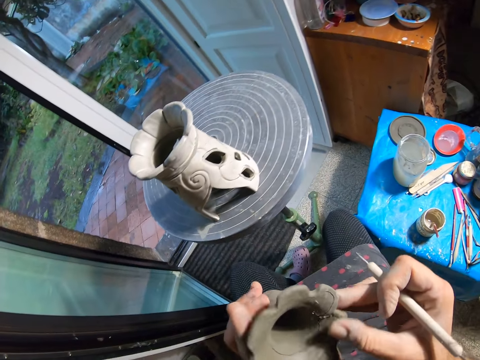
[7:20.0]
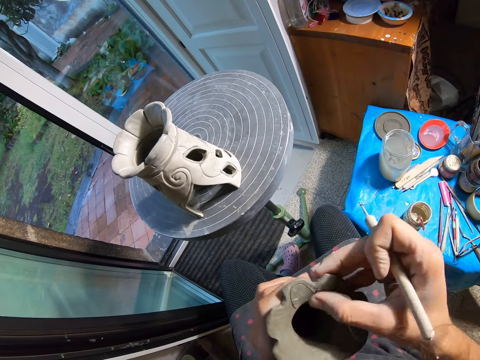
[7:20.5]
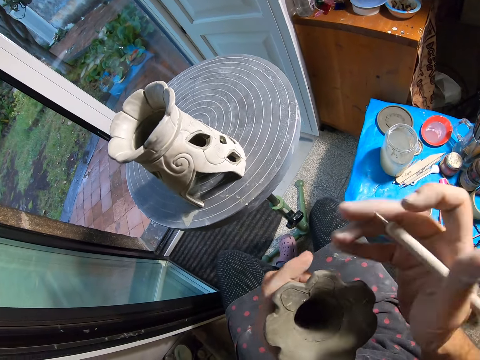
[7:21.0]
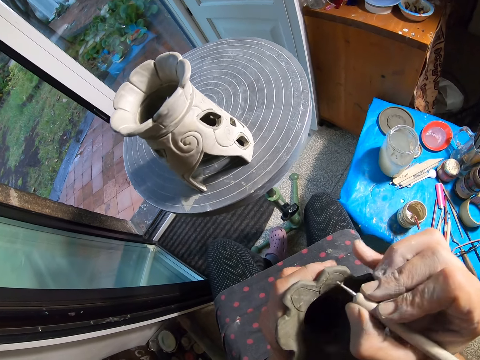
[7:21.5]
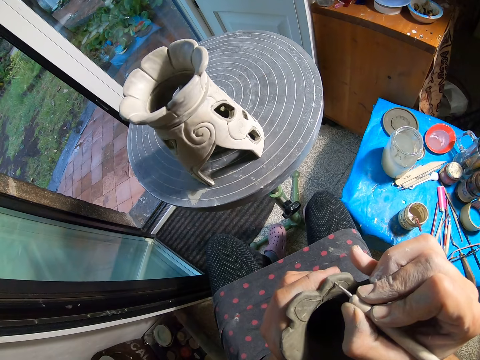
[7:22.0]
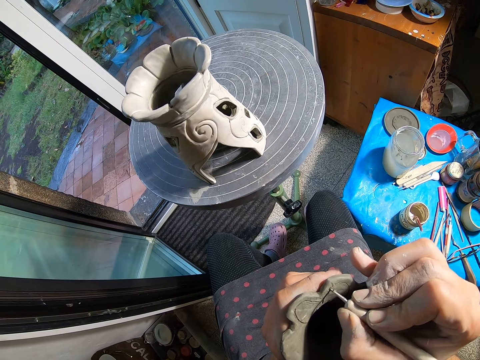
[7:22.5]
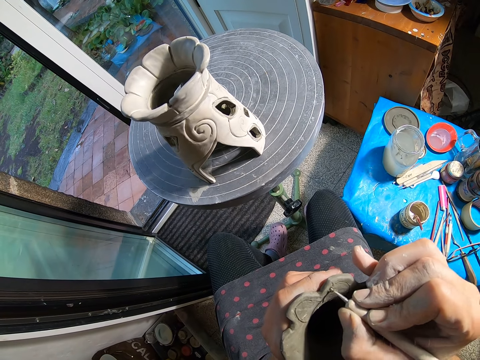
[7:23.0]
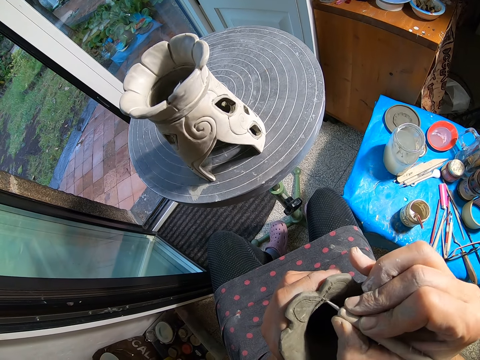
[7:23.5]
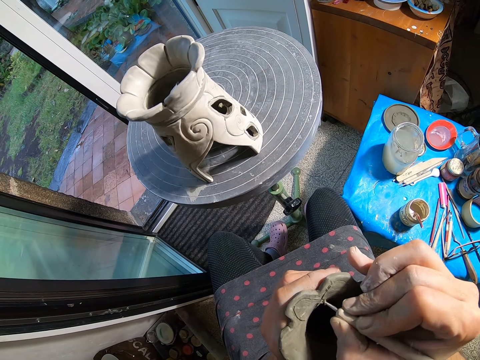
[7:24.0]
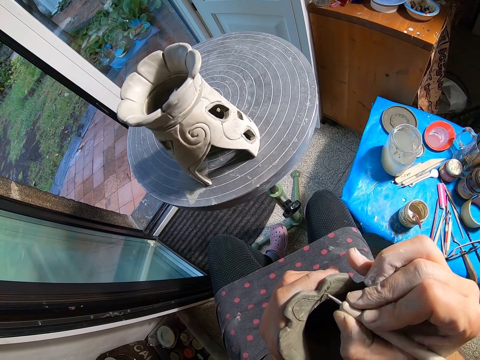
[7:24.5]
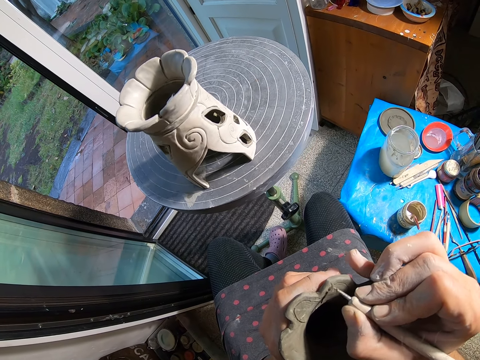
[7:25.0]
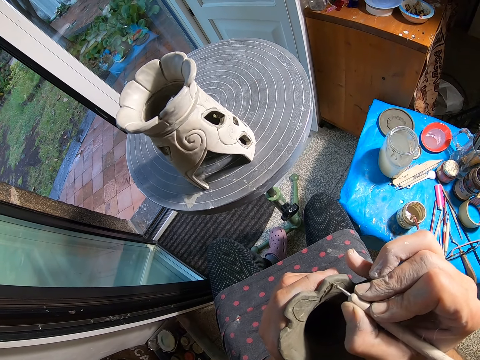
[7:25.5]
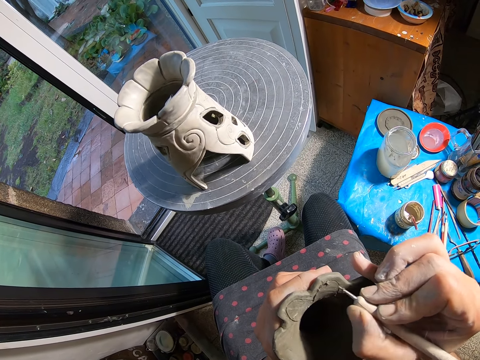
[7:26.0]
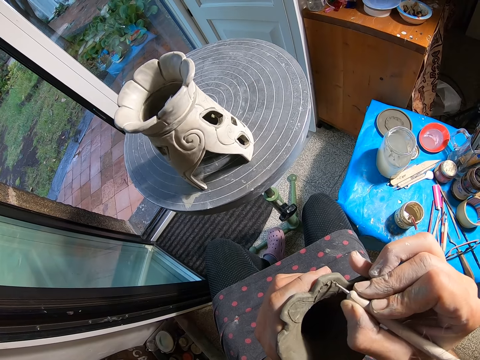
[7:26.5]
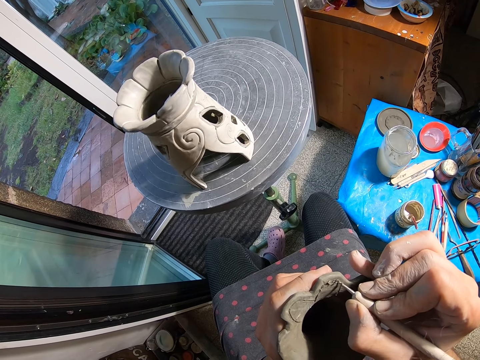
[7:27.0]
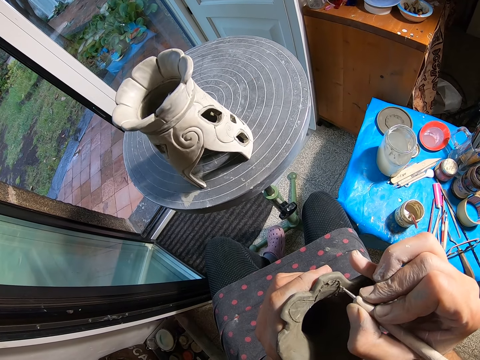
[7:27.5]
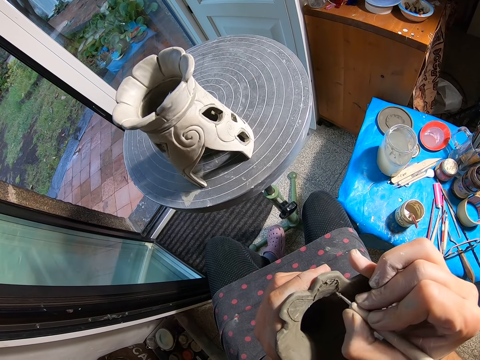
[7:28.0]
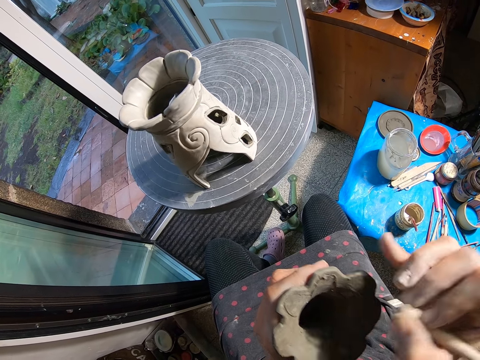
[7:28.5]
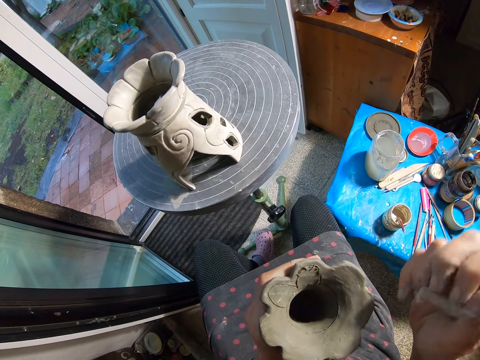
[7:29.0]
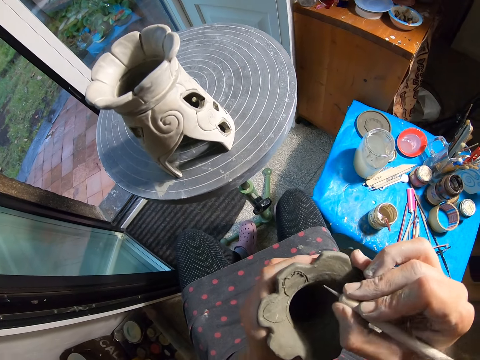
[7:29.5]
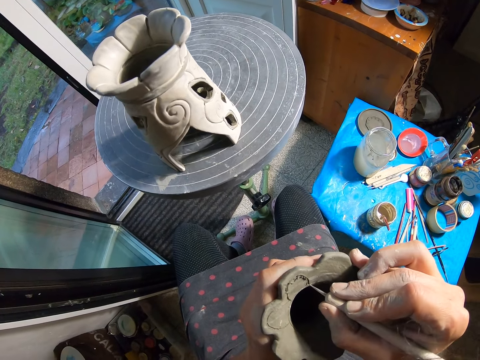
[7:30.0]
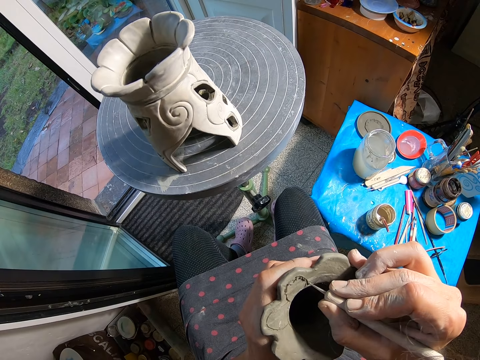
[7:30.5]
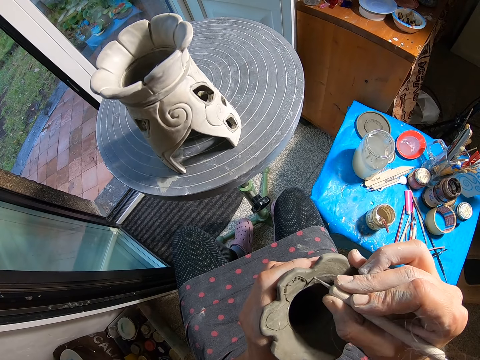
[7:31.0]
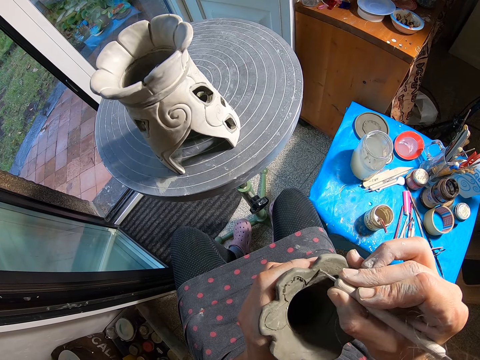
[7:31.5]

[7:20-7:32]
The camera wearer cleans the craft in her left hand with her right hand. She smoothens the pottery with her hand. She draws on the craft with the clay needle in her right hand. She removes clay particles from the clay needle with her right hand. She draws on the craft with the clay needle in her right hand.

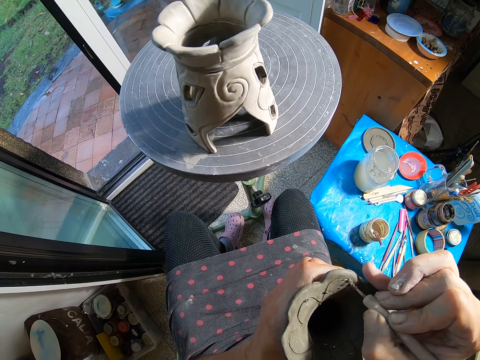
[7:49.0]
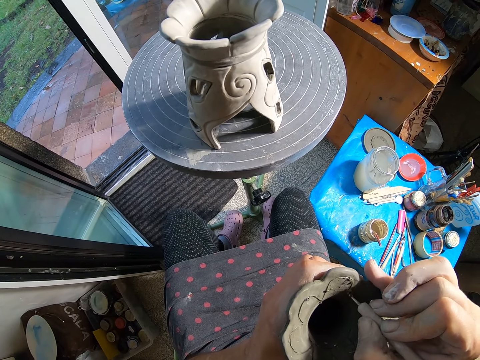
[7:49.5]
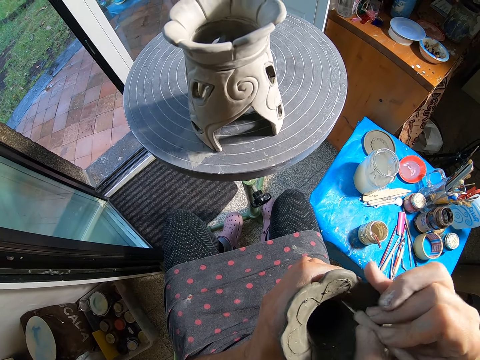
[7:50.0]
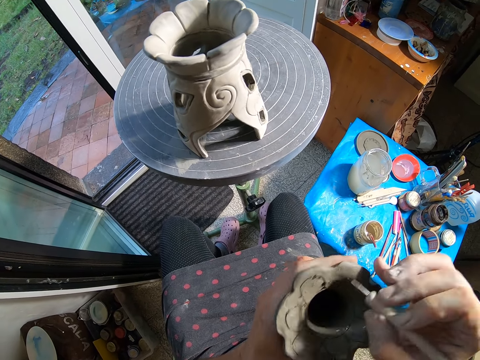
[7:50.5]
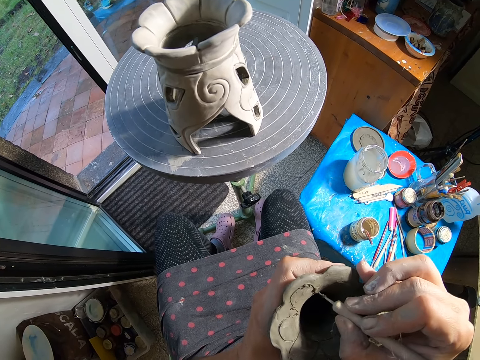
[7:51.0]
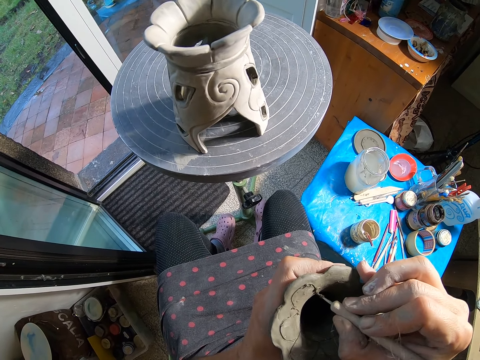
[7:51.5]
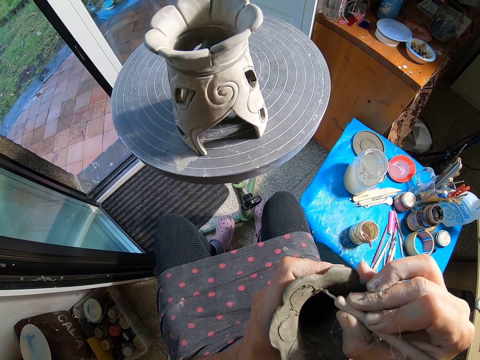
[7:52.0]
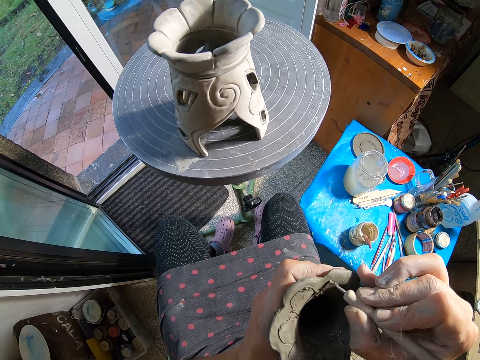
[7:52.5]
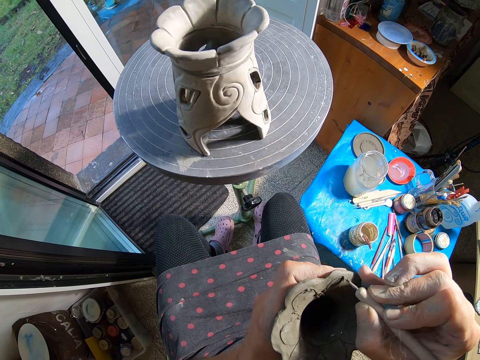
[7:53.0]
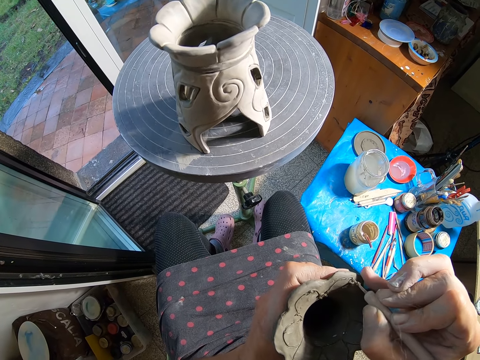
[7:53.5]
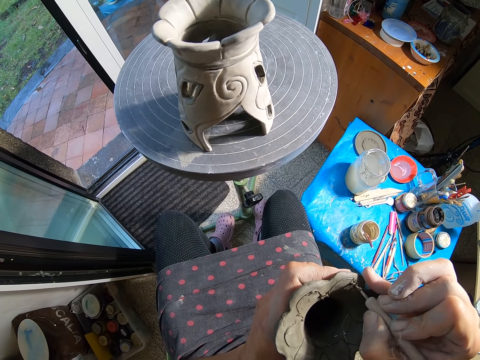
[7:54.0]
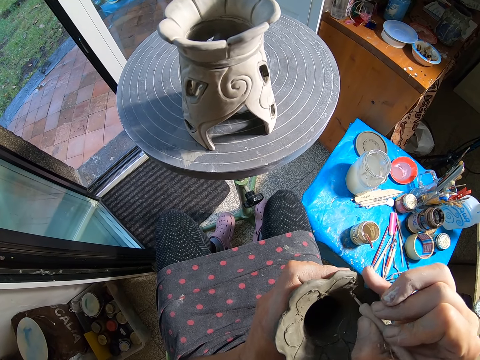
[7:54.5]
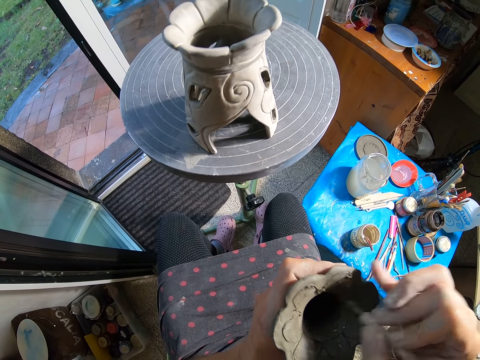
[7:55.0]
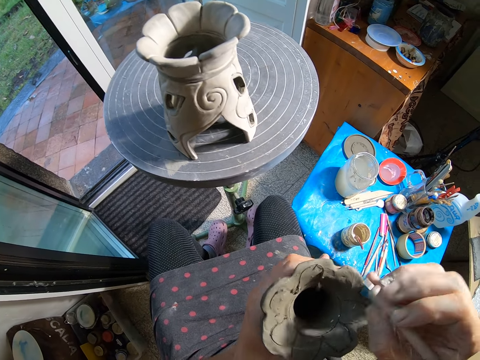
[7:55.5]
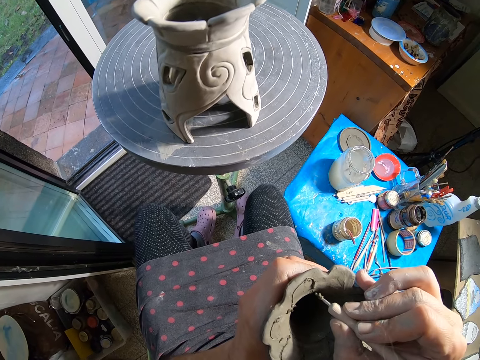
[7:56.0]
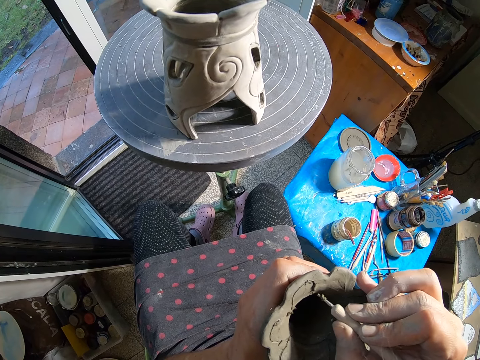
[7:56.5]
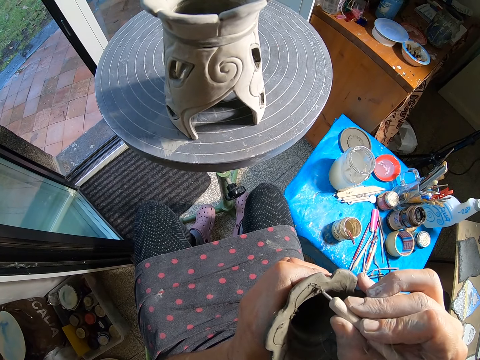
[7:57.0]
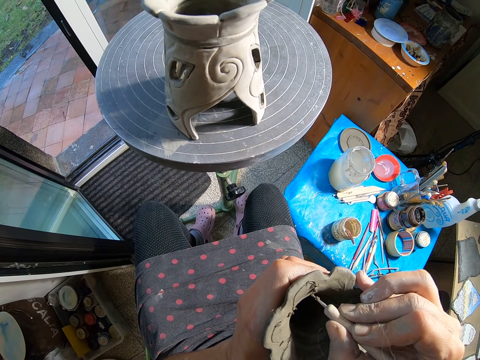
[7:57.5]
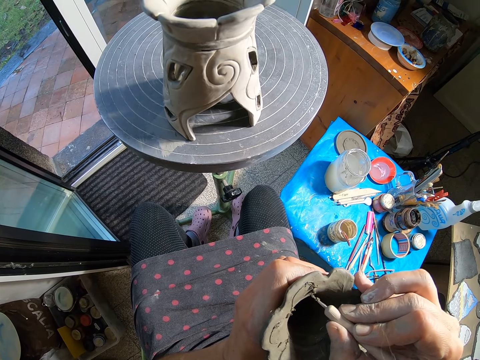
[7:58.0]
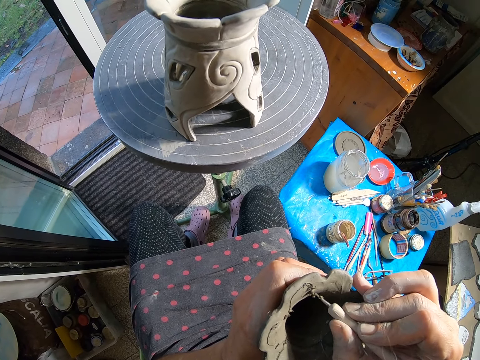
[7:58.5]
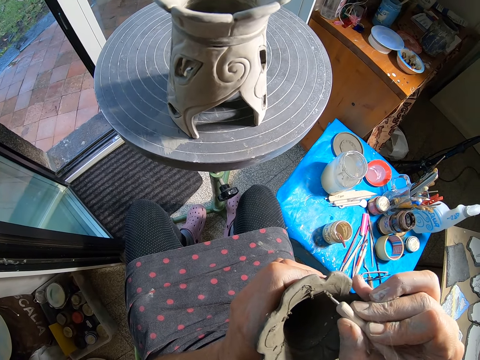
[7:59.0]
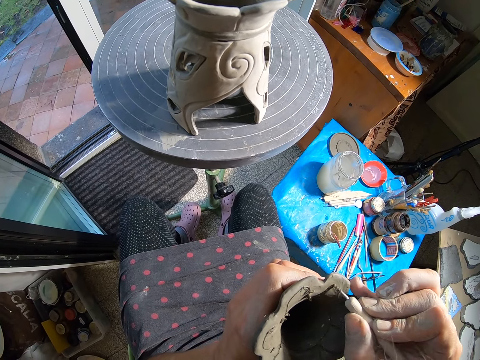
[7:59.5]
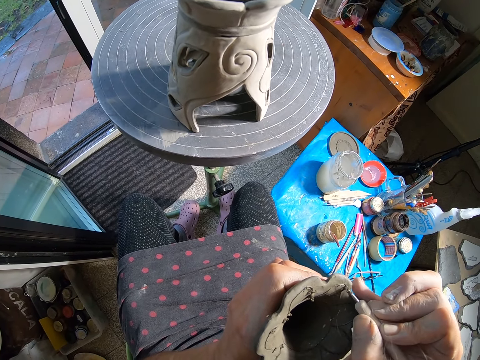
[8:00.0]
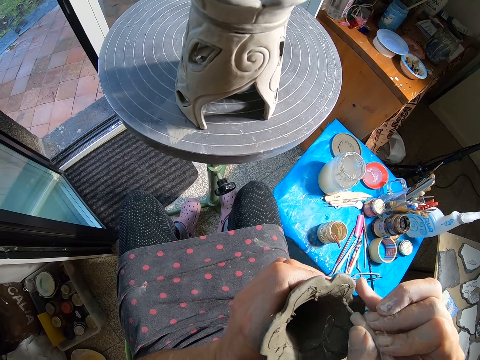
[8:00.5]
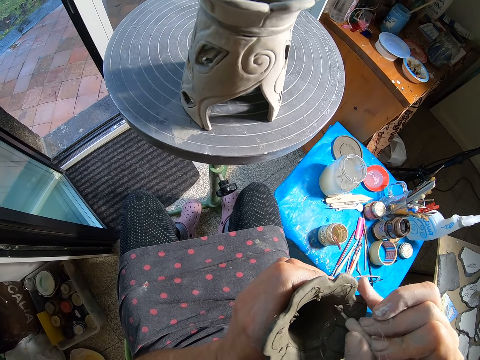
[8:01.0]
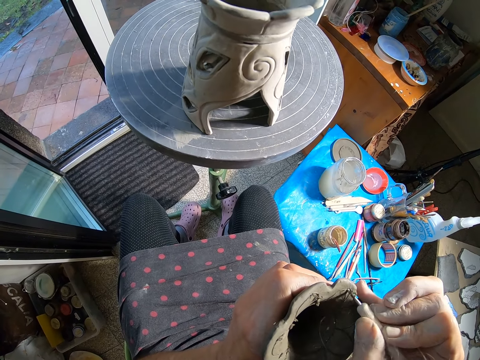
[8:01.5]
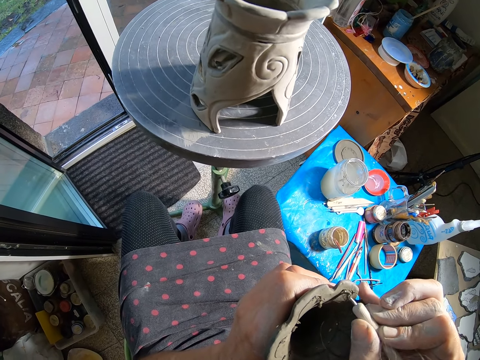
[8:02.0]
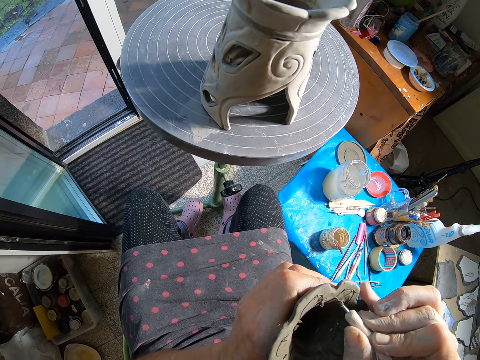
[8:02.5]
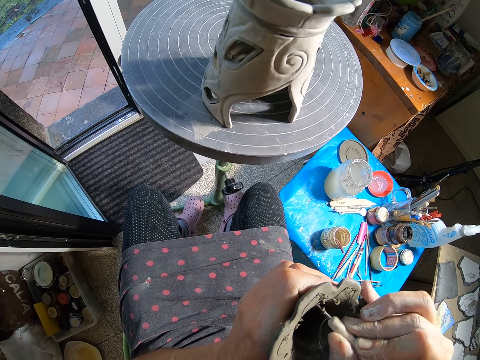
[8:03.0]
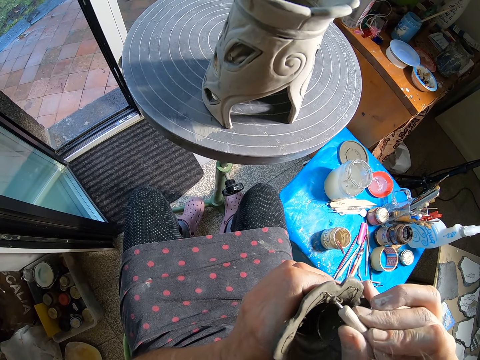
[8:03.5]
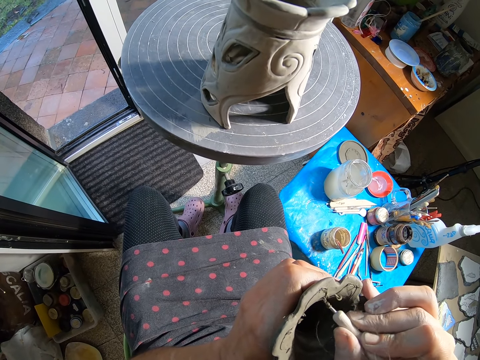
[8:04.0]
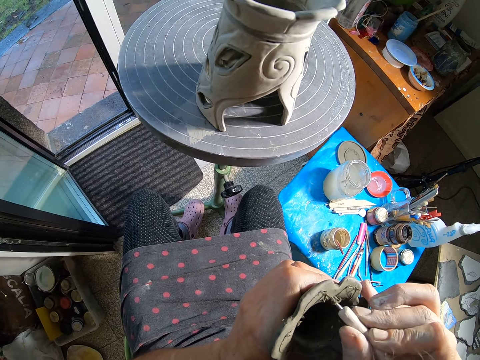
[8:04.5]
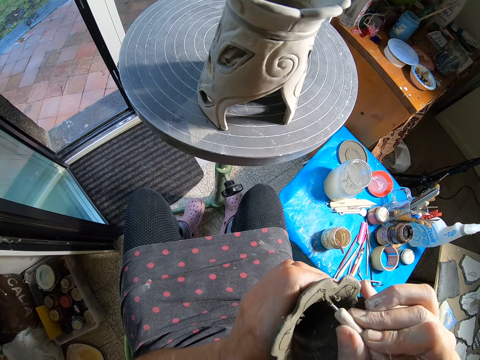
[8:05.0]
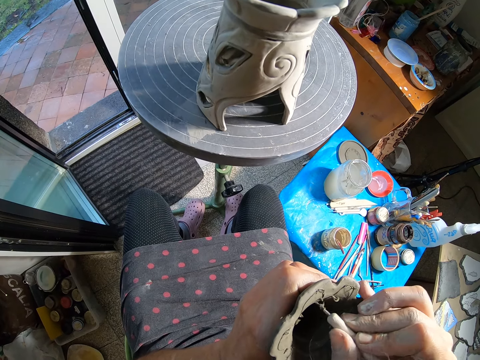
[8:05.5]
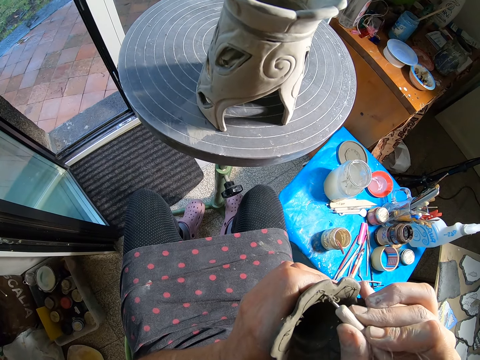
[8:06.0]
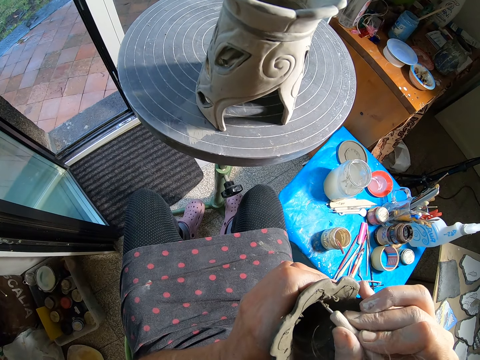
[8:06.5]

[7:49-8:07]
The camera wearer turns the craft with her left hand. She draws on the craft with the clay needle in her right hand. She turns the craft with her left hand. She draws on the craft with the clay needle in her right hand.
